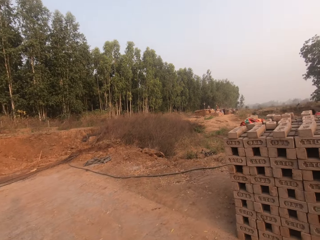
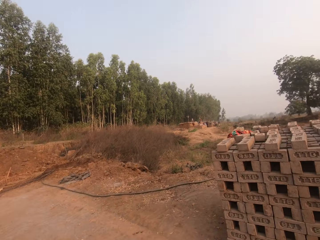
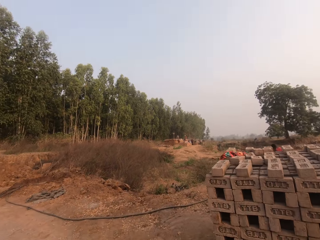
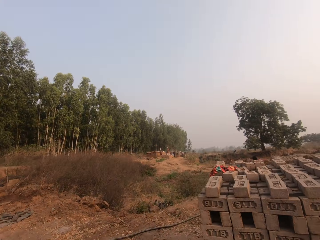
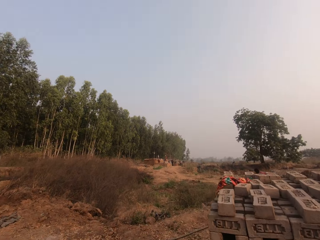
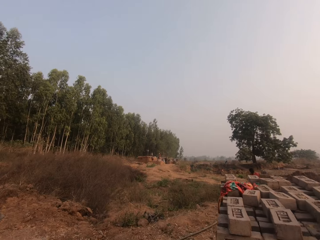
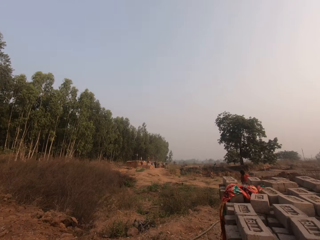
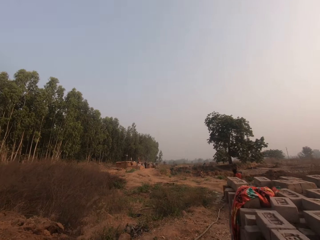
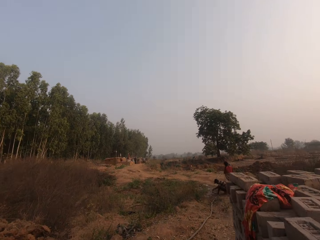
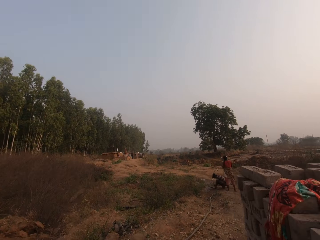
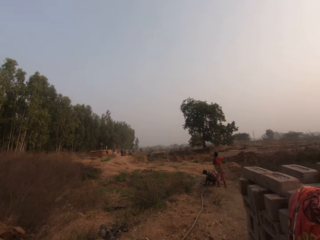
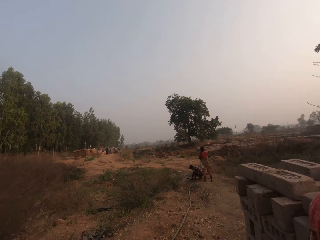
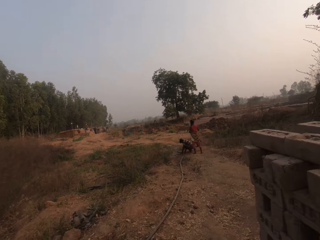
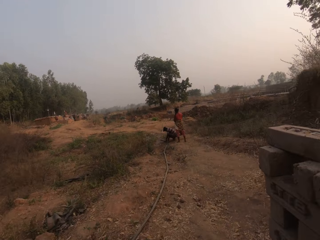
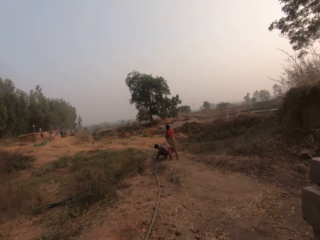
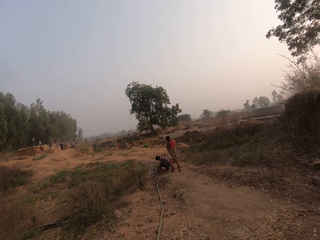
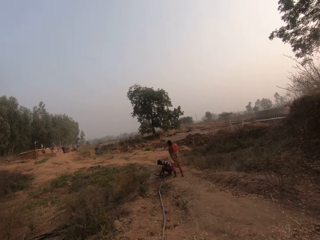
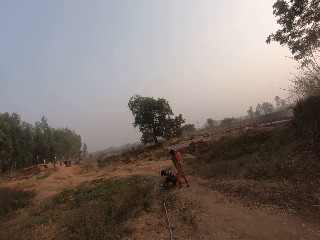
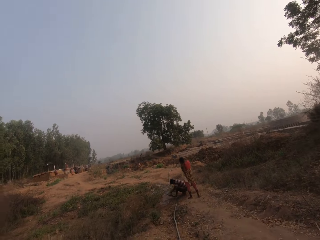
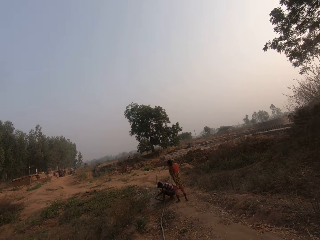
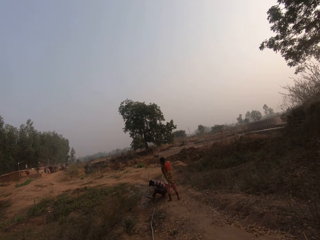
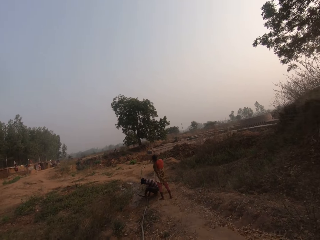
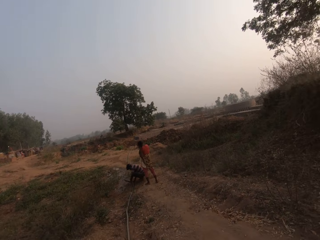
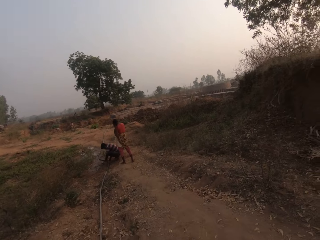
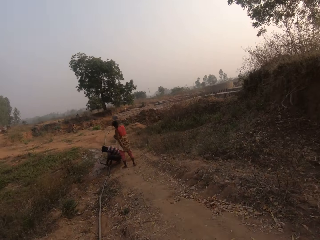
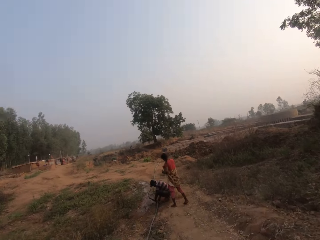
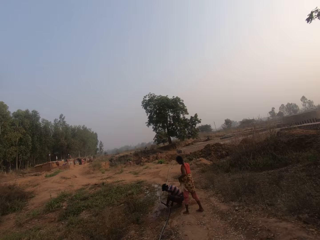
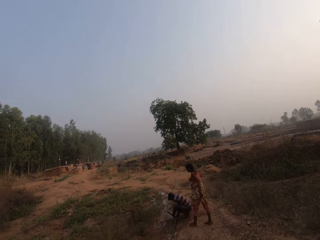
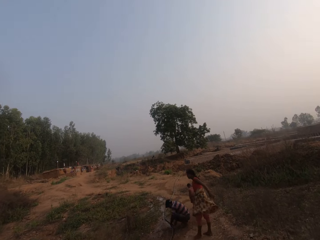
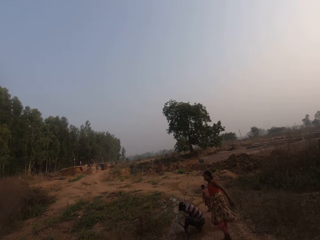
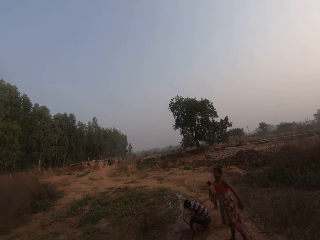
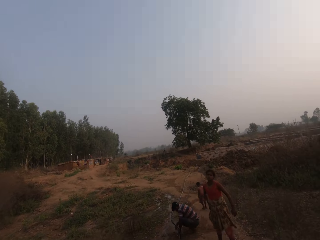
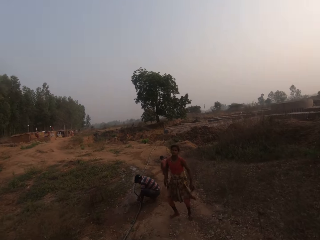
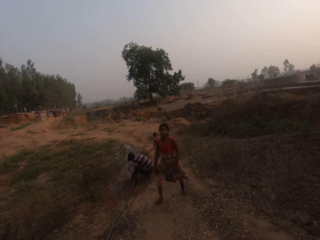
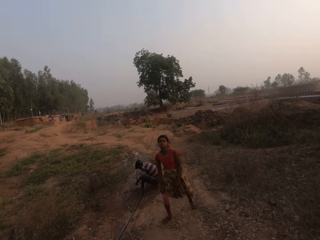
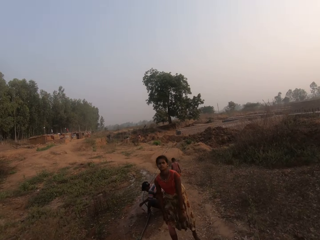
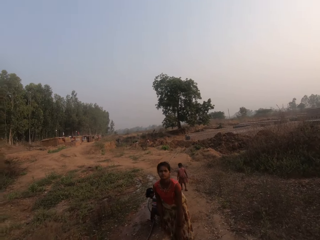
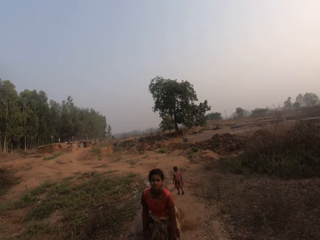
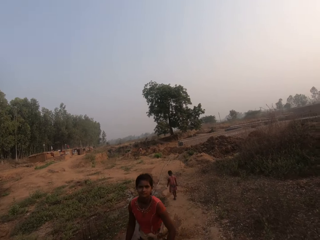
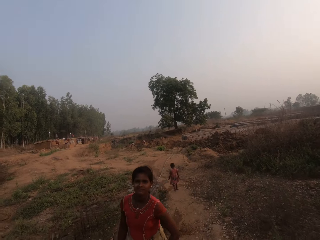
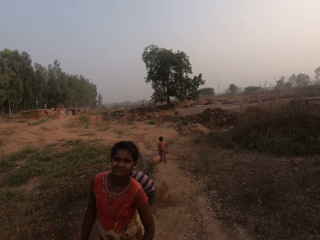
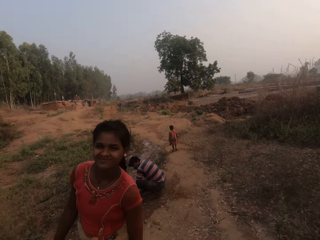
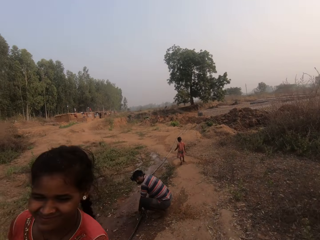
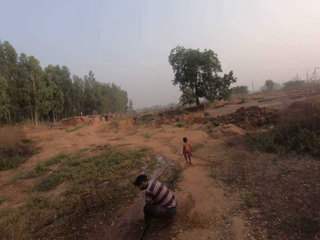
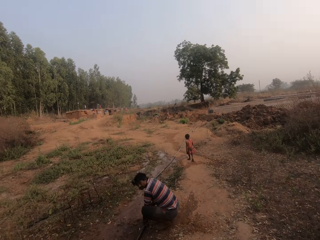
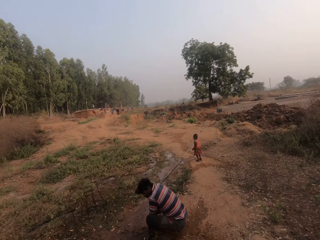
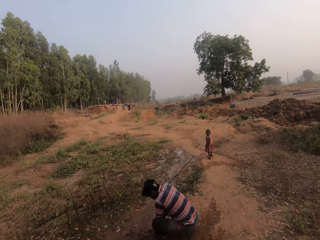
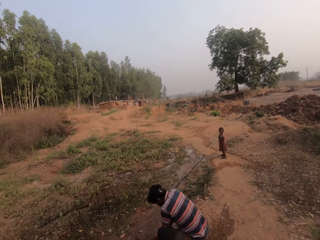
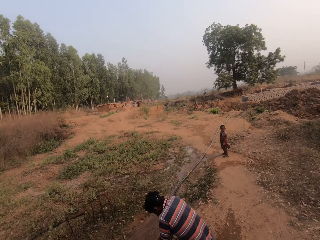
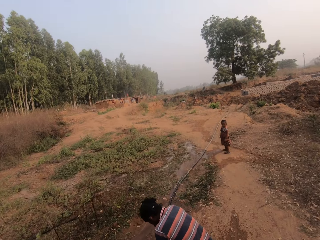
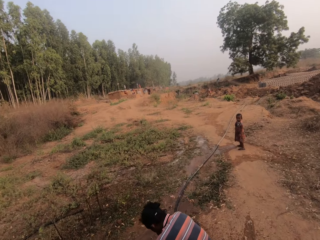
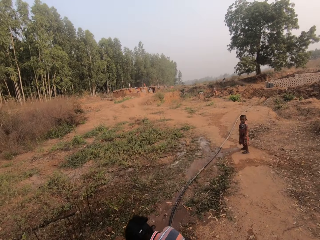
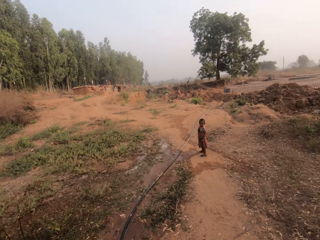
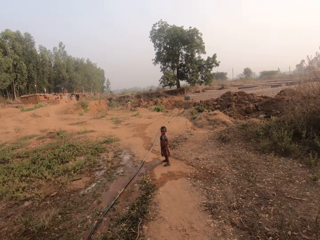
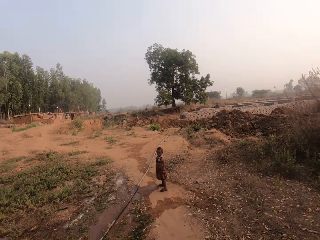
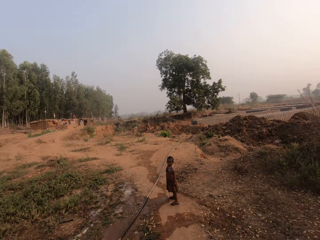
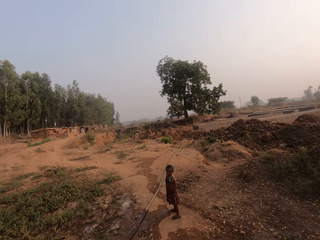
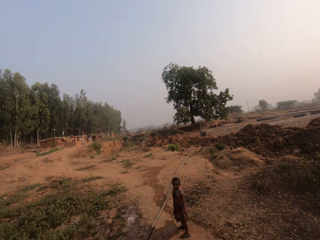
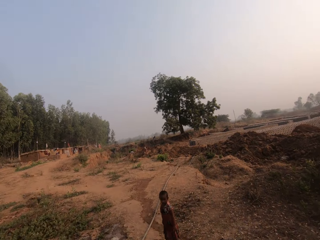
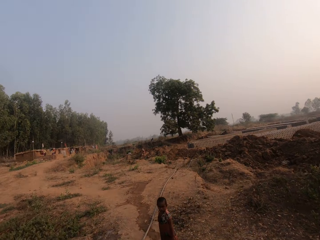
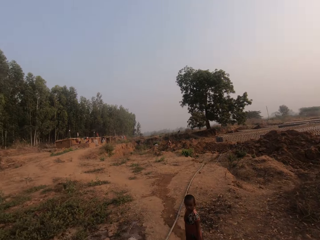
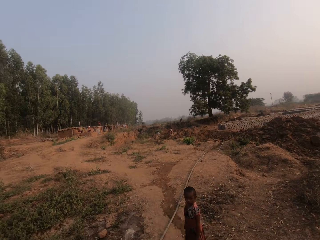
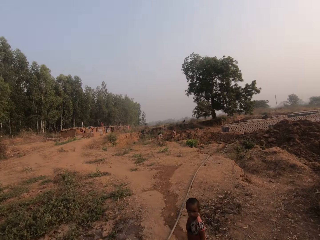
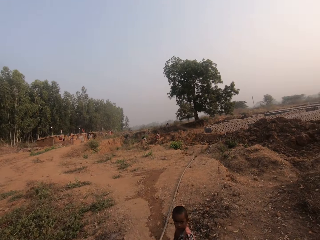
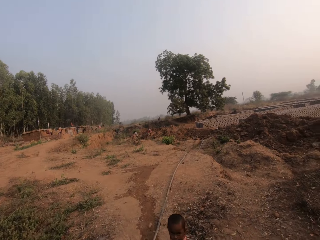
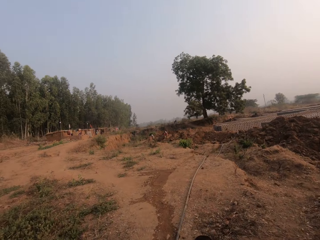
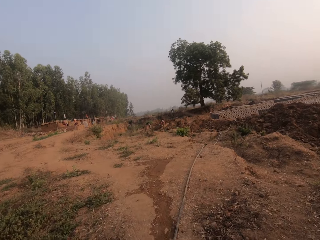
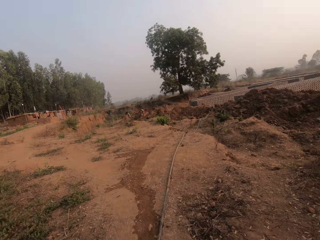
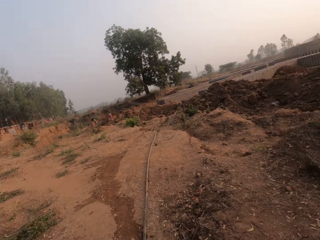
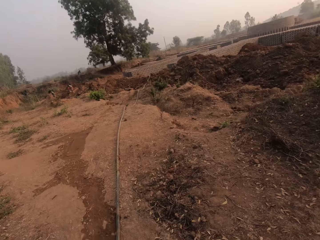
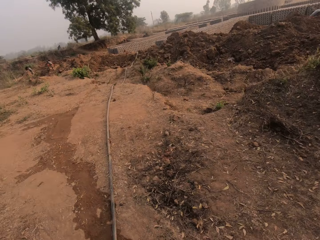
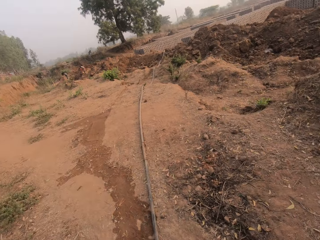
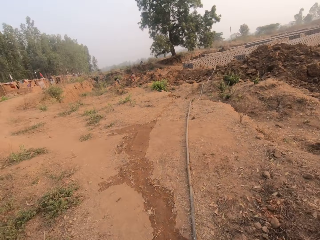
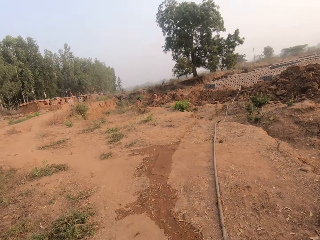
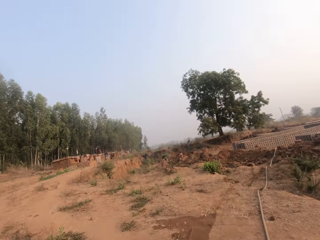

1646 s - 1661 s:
A man fixes a hose on the floor with his hands. The camera wearer talks to a girl. The girl walks towards the camera wearer. A boy walks around and looks behind.

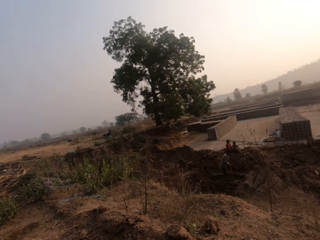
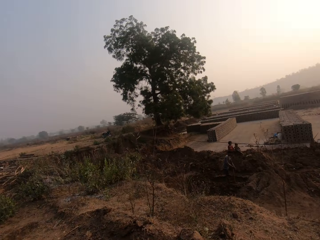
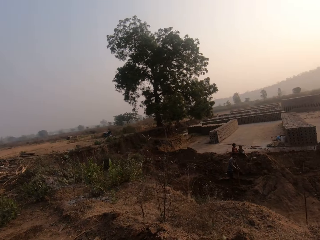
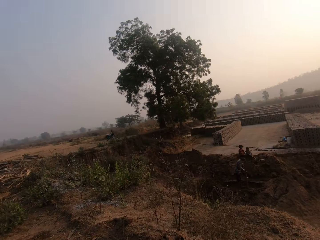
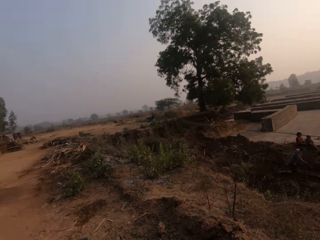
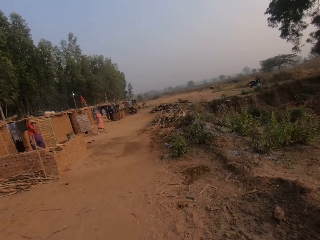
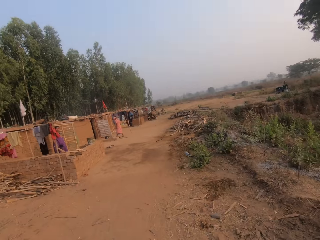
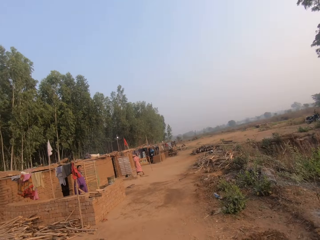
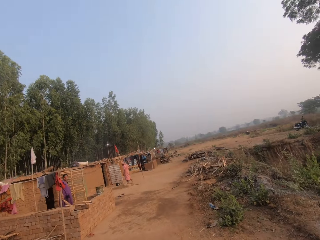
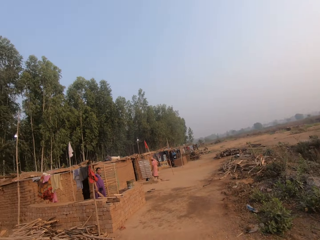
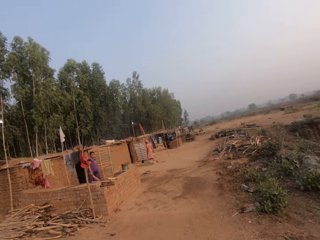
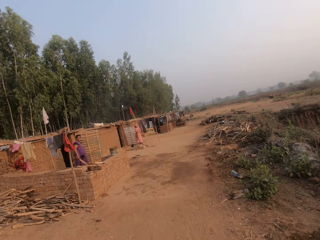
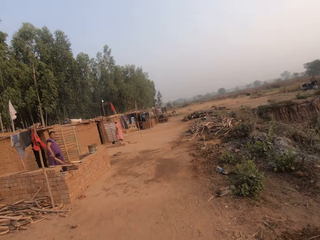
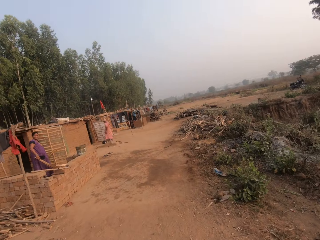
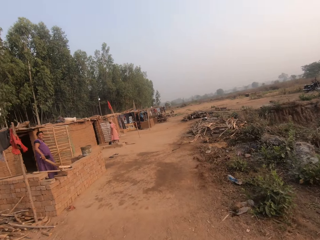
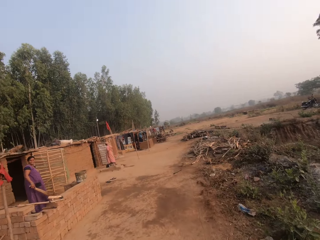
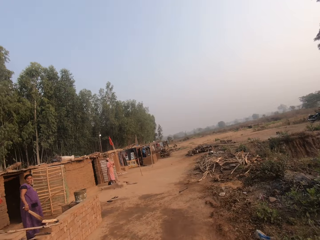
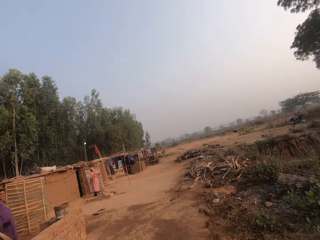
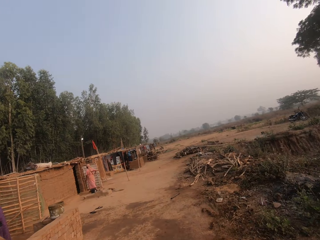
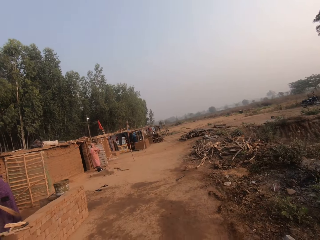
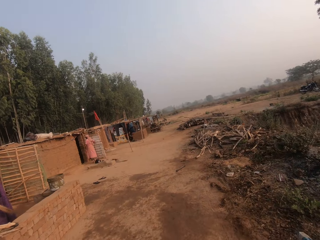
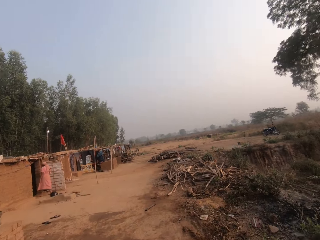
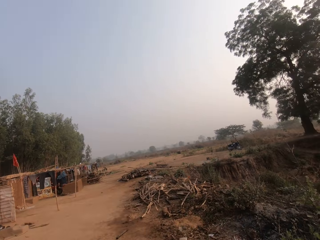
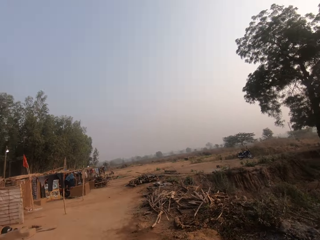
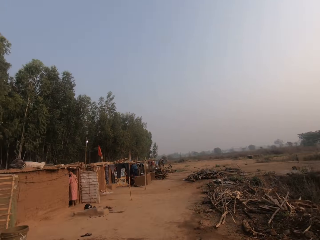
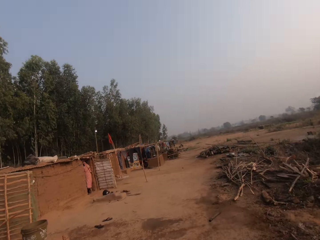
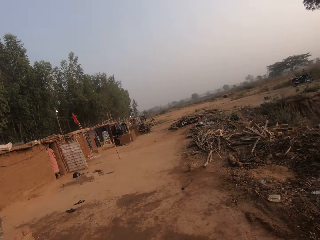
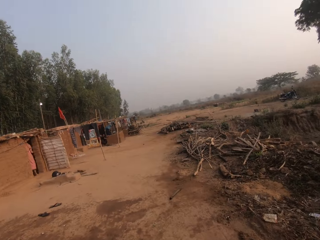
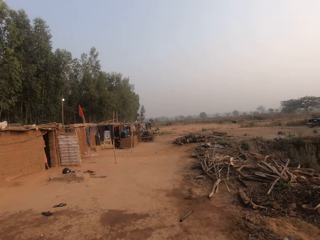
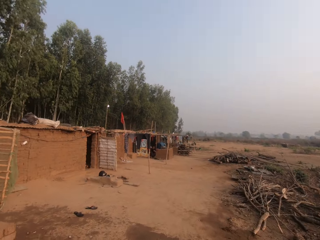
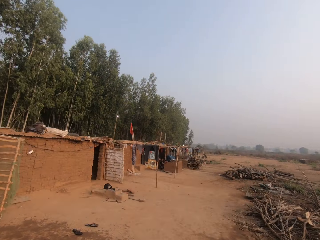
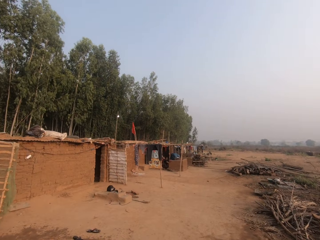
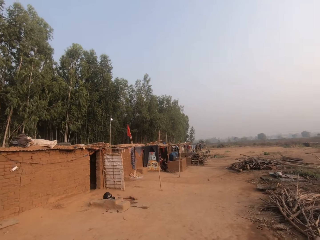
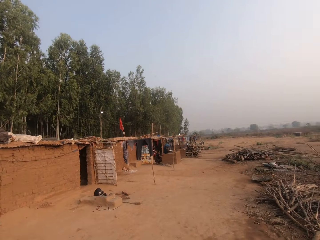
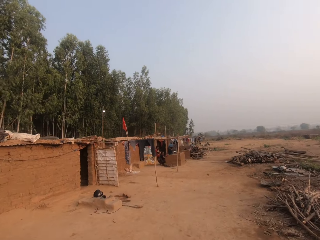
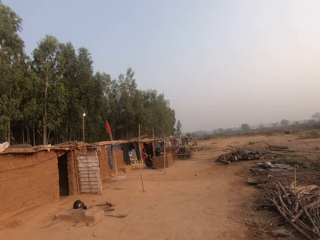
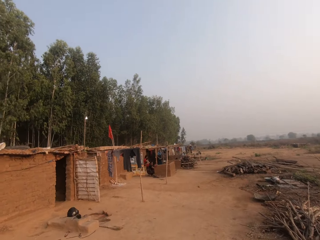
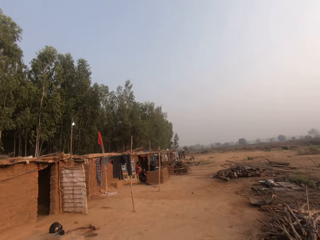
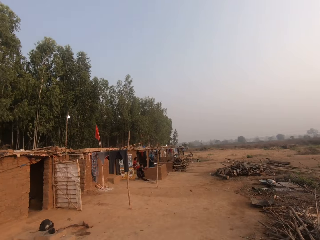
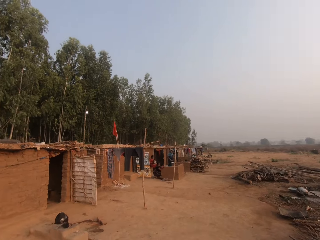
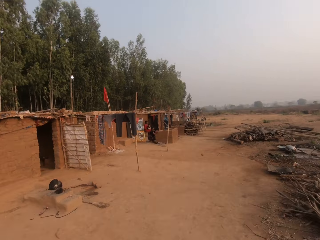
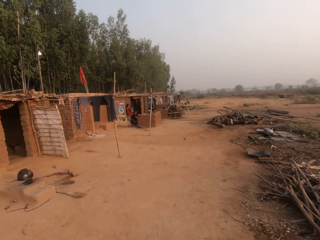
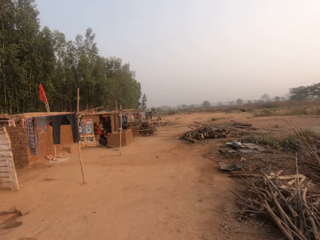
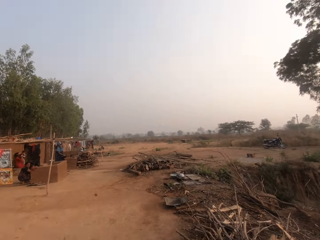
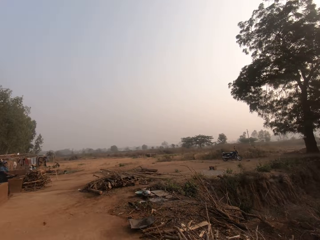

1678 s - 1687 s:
A woman walks towards a house.
